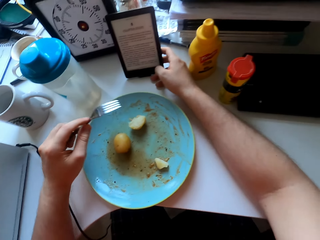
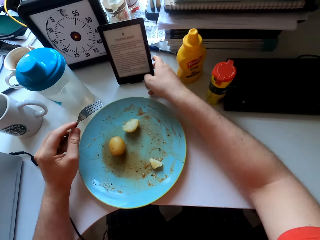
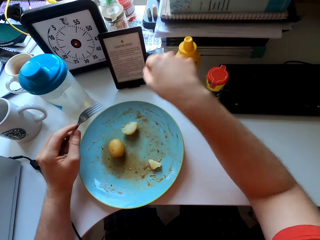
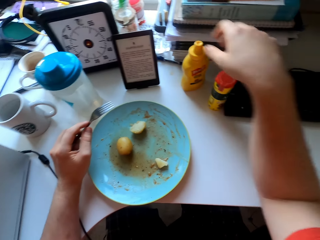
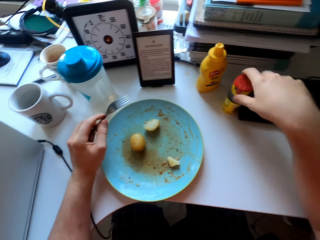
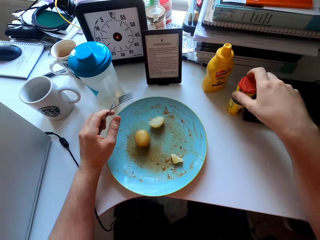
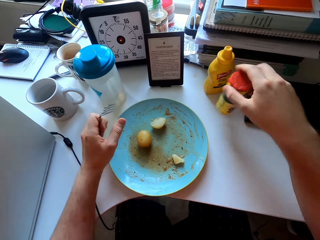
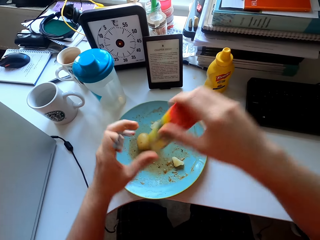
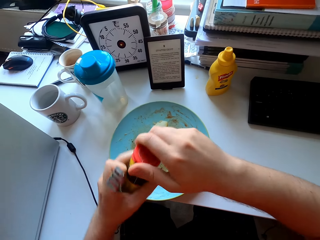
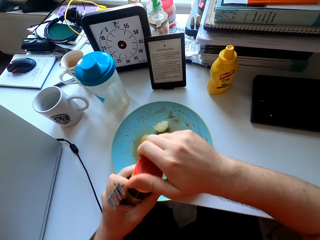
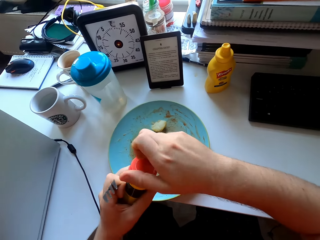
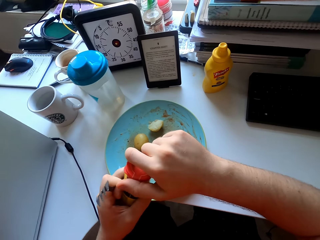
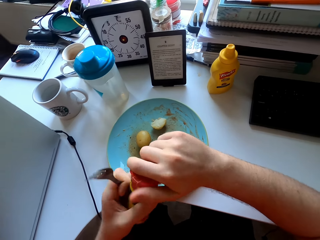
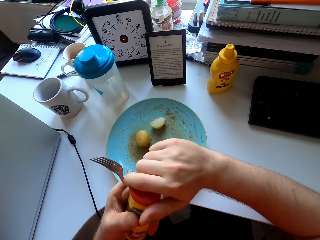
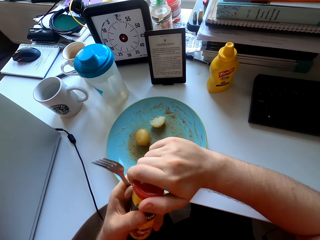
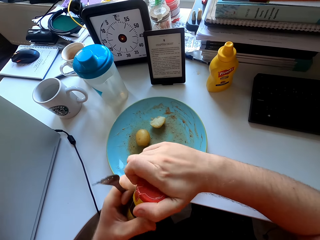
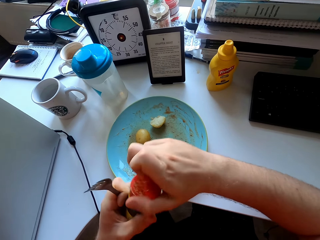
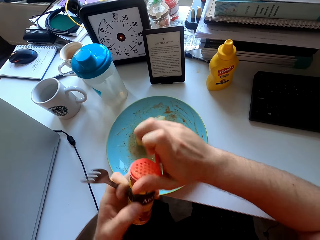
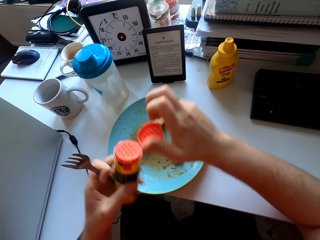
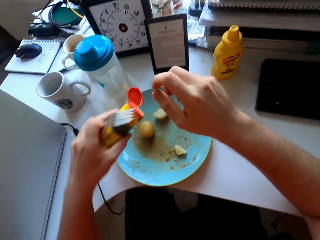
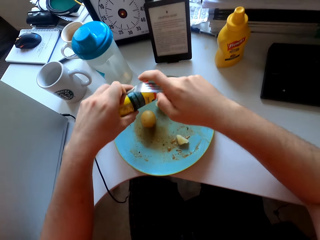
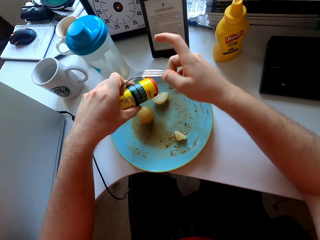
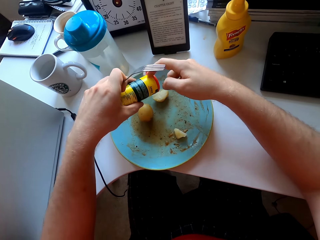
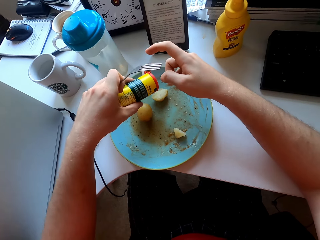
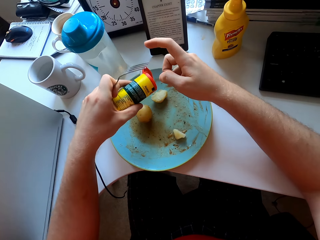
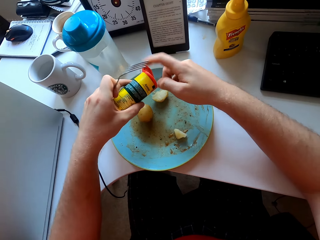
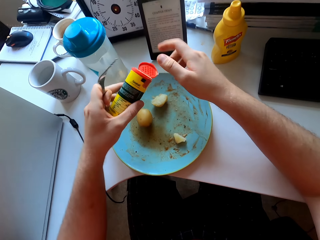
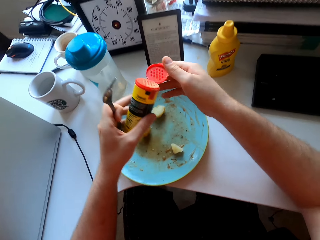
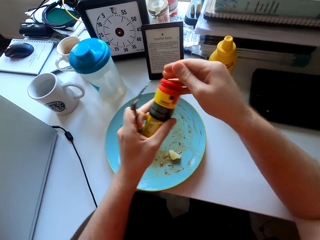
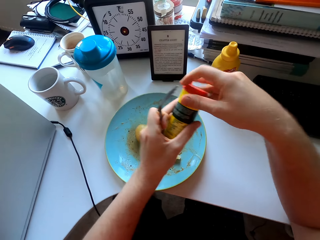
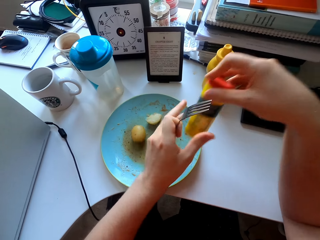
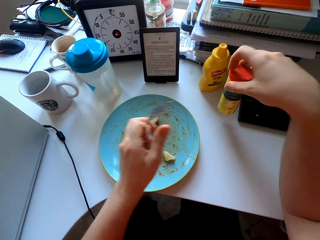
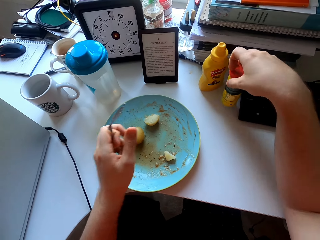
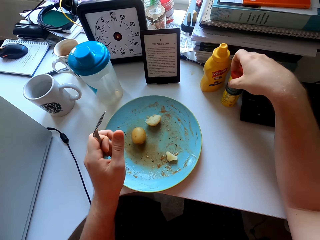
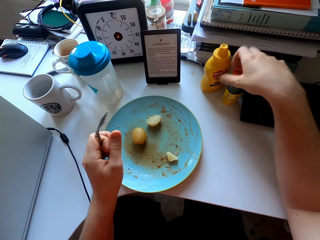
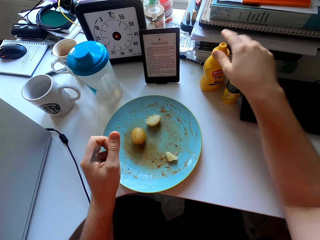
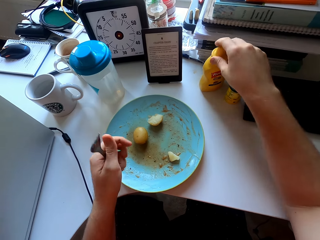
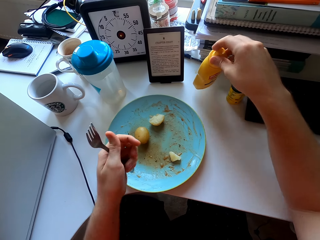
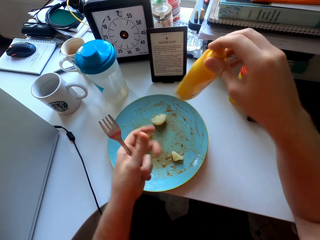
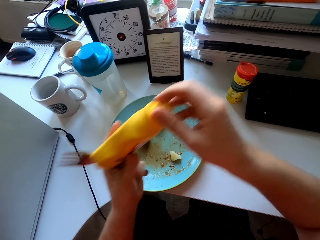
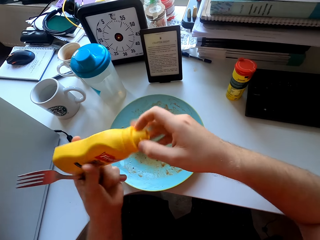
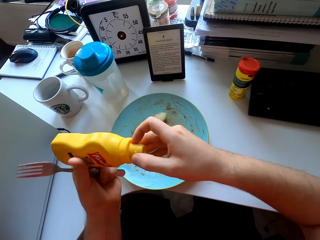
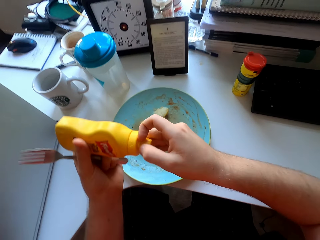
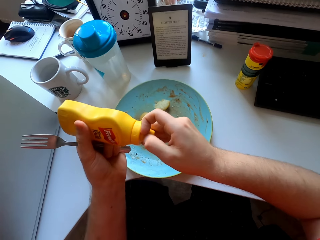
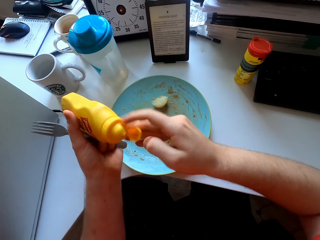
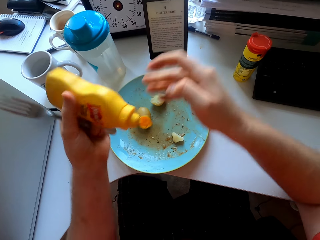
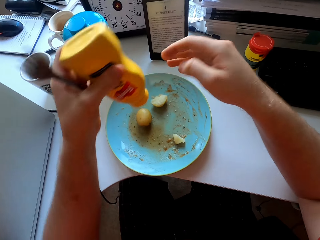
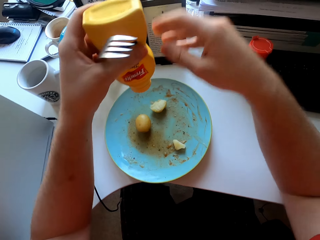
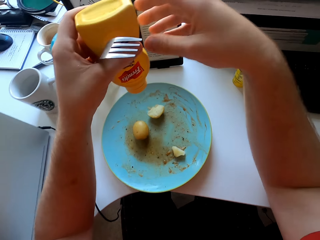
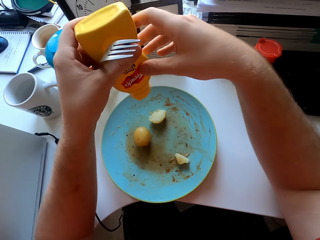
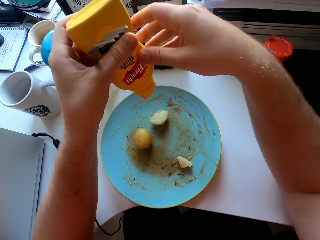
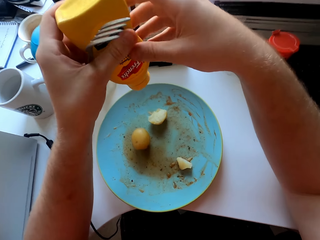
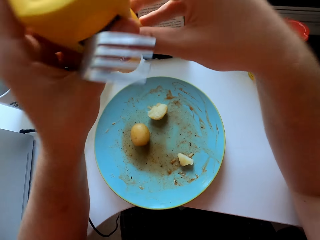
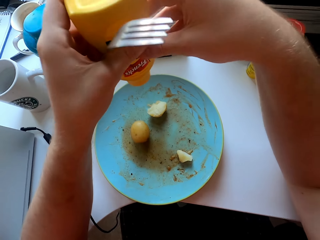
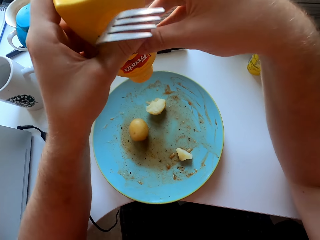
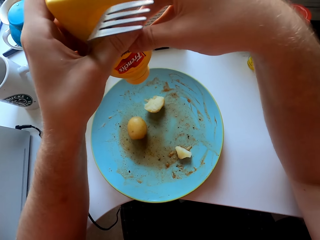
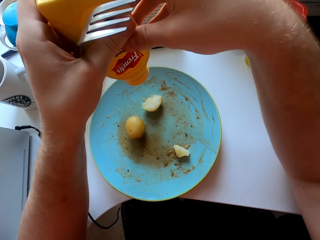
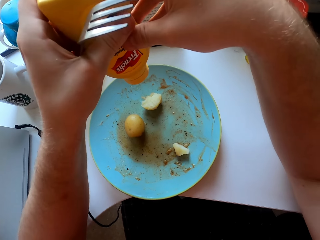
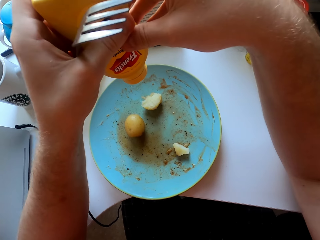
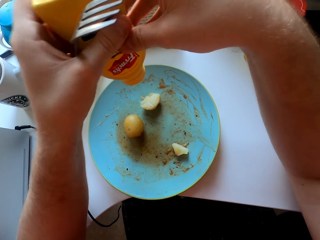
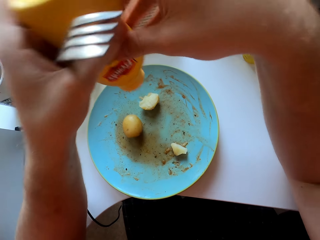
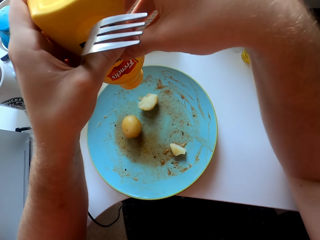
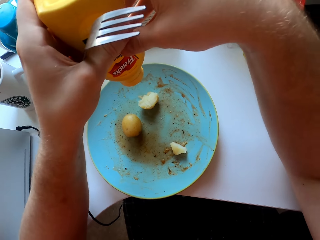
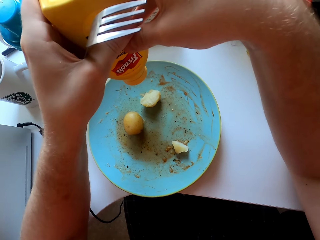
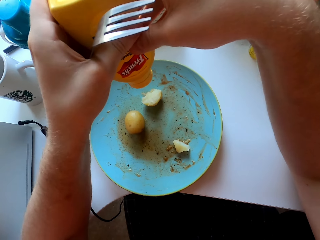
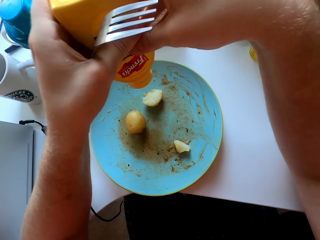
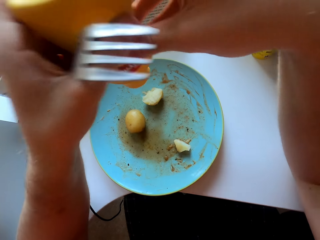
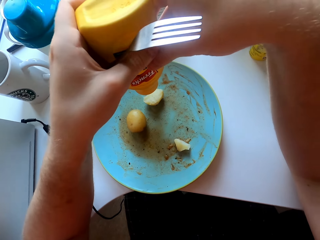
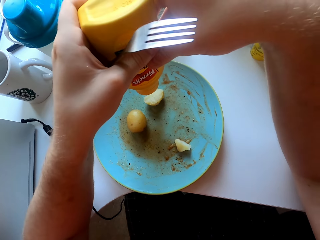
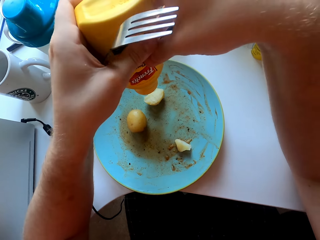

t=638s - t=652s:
The camera wearer picks a salt shaker or container of spice from the table. They open the container of spice, put spice on a potato, close the container of spice and put the container of spice on the table. They pick a chilli can or bottle of mustard from the table, open the bottle of mustard, place chilli on the potato and shake the bottle of mustard.

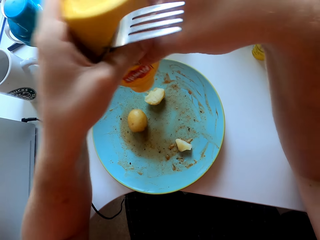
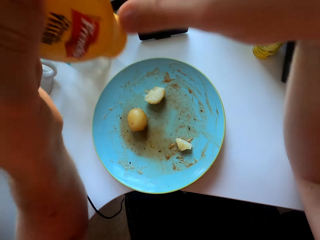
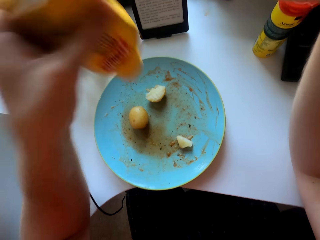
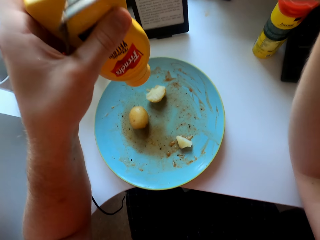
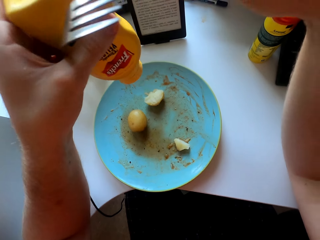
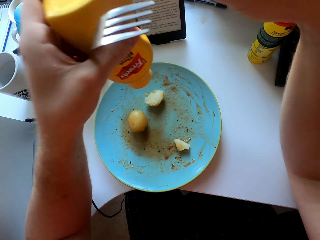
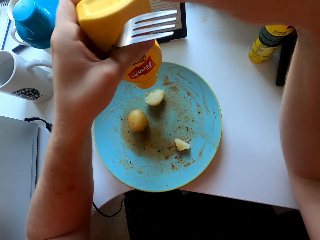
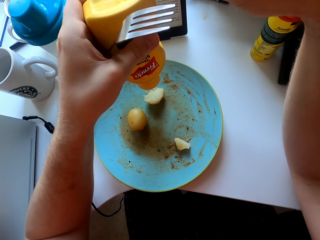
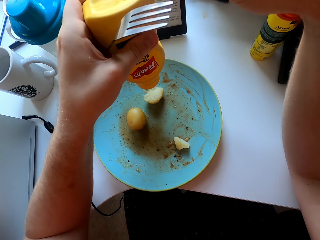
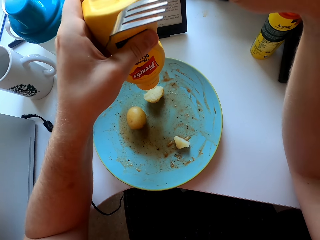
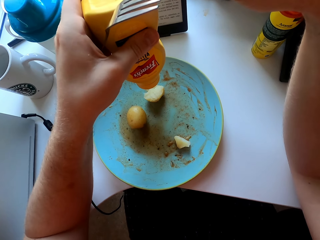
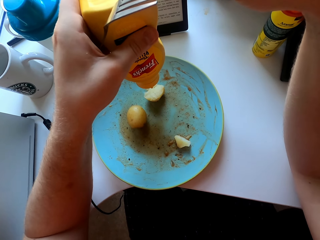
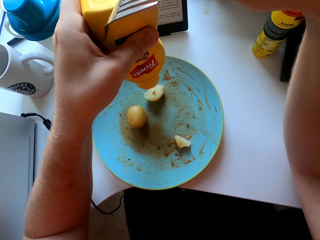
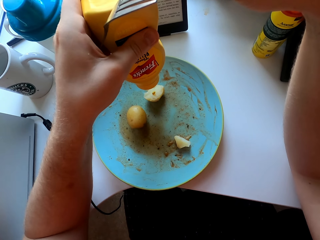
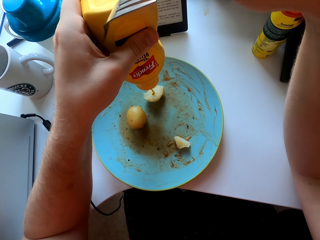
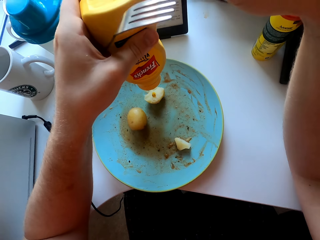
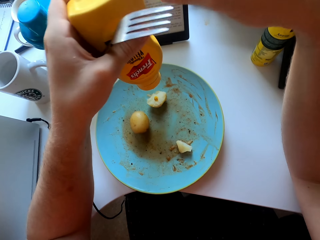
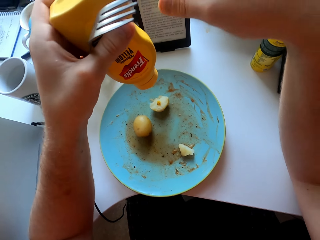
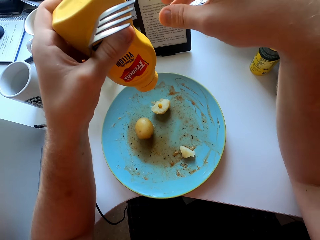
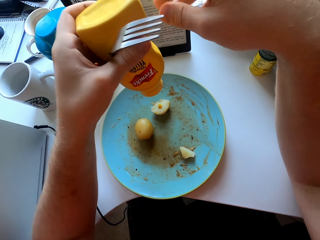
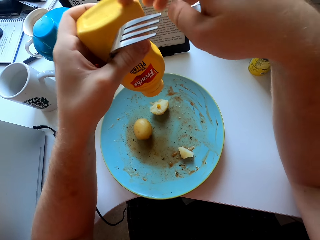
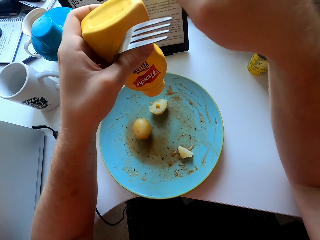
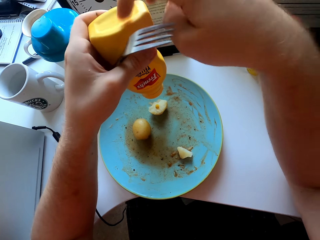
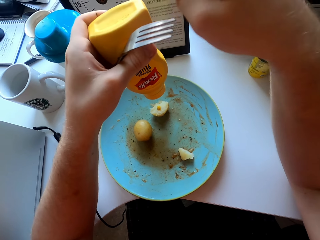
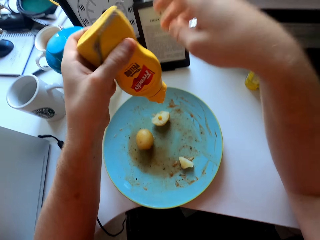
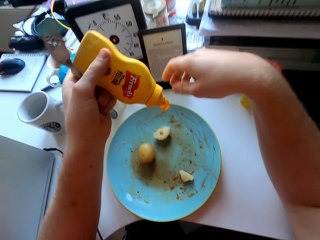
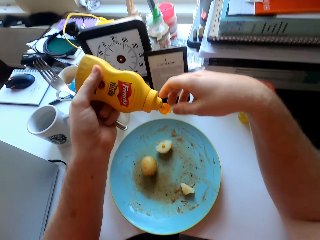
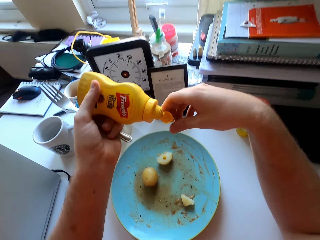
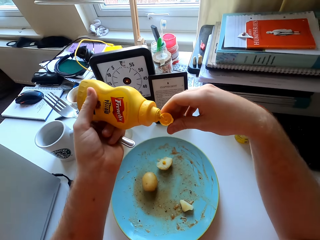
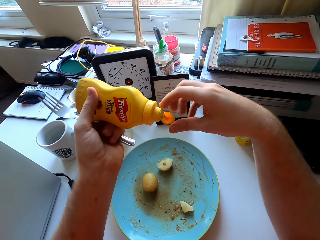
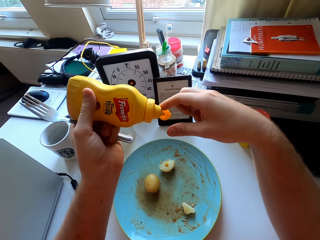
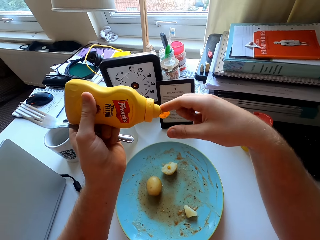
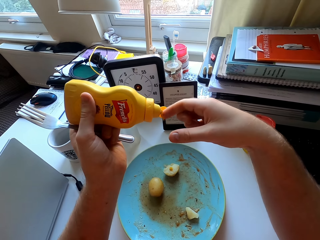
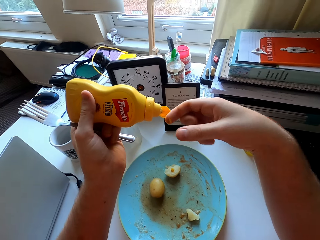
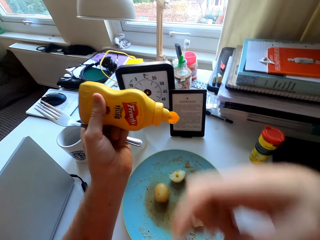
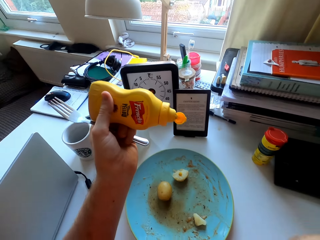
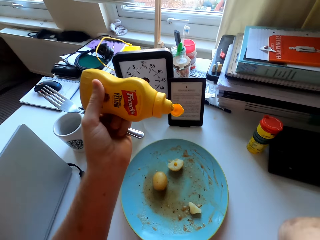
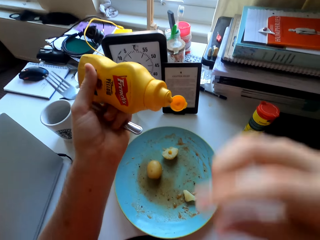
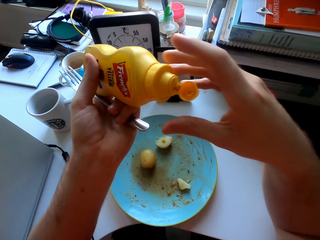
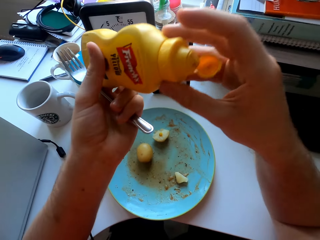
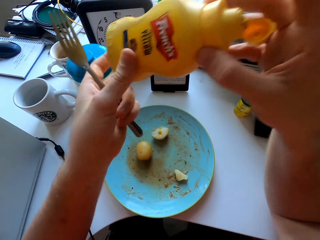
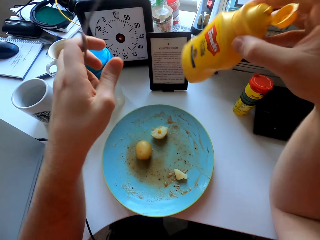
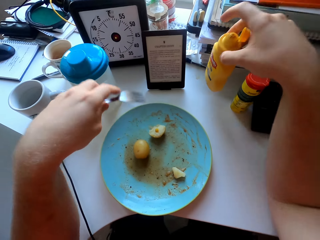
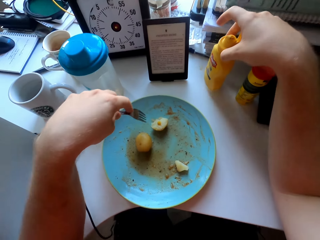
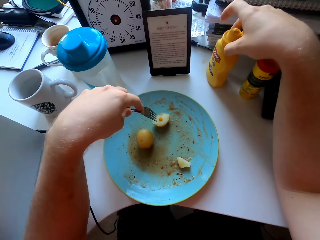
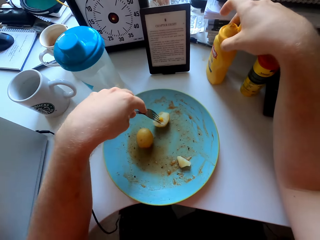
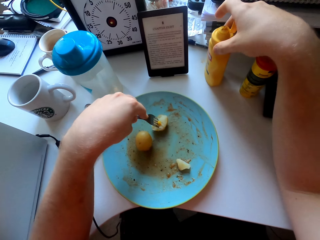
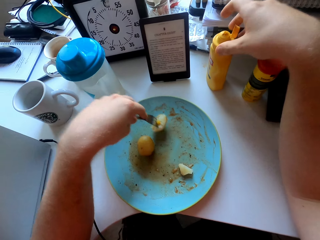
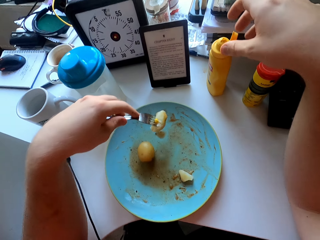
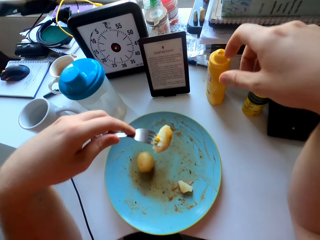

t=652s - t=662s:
The camera wearer puts mustard on the potato. They hit the bottle of mustard with a finger, pick mustard with a finger, lick the finger and put the bottle of mustard on the table.
